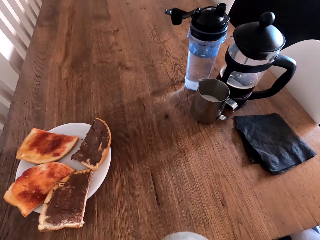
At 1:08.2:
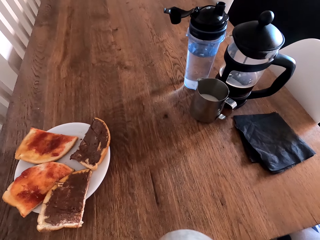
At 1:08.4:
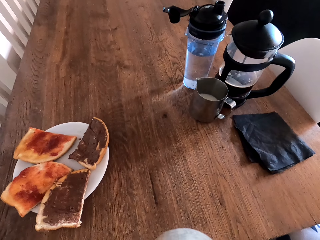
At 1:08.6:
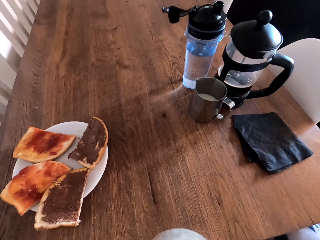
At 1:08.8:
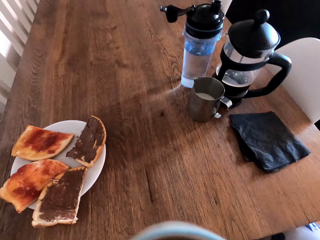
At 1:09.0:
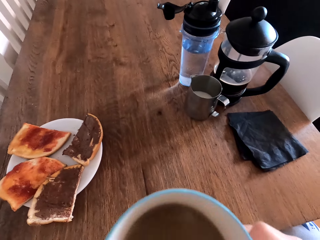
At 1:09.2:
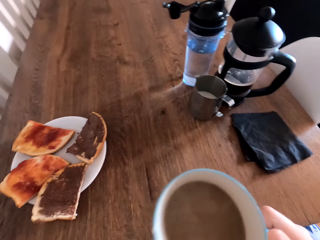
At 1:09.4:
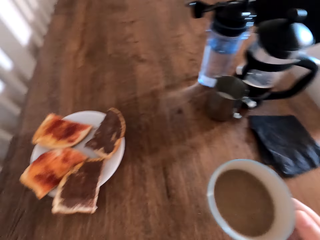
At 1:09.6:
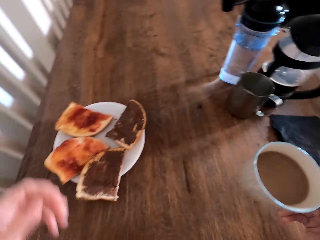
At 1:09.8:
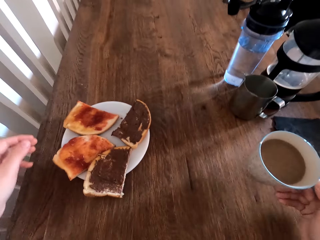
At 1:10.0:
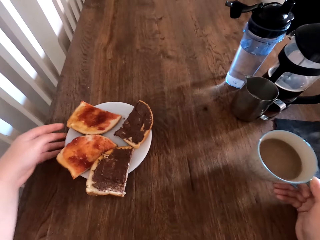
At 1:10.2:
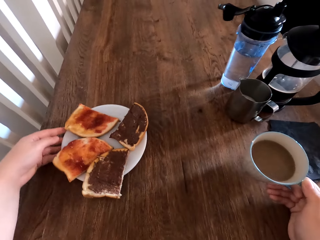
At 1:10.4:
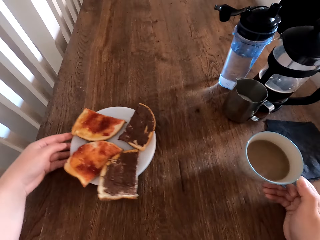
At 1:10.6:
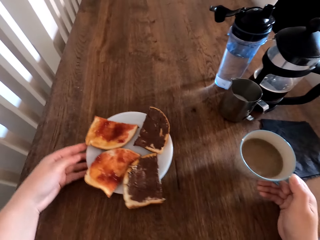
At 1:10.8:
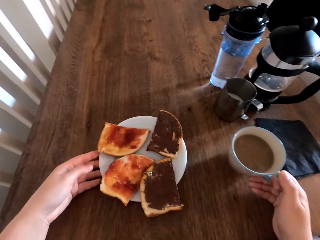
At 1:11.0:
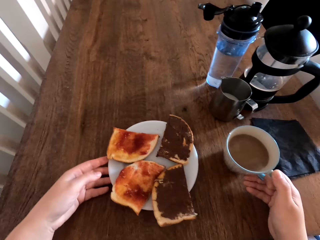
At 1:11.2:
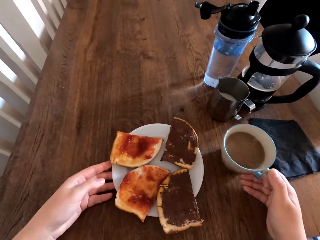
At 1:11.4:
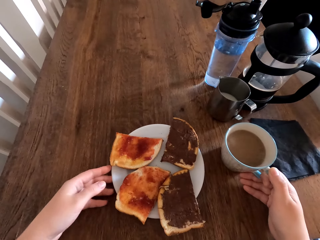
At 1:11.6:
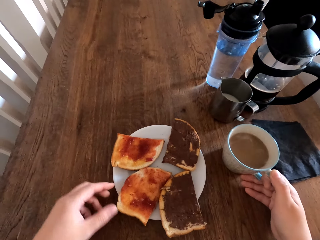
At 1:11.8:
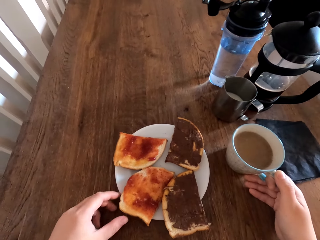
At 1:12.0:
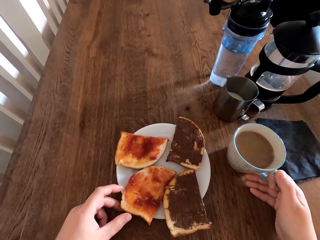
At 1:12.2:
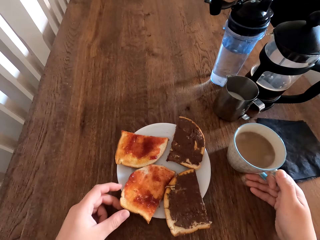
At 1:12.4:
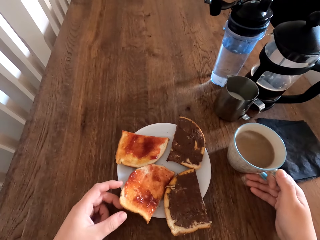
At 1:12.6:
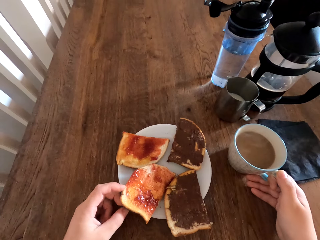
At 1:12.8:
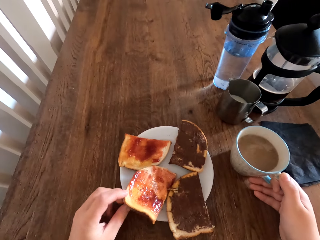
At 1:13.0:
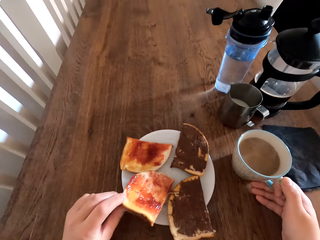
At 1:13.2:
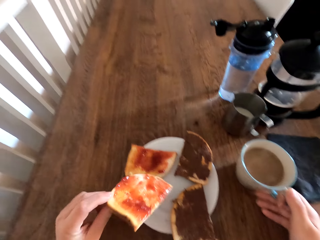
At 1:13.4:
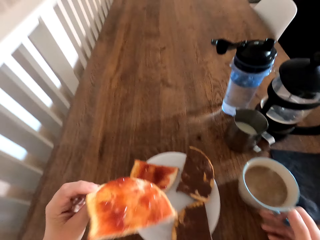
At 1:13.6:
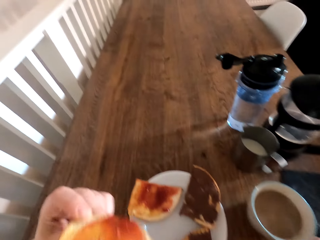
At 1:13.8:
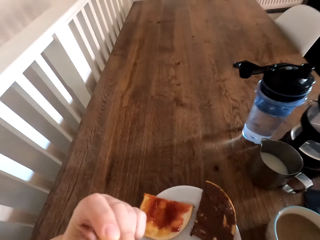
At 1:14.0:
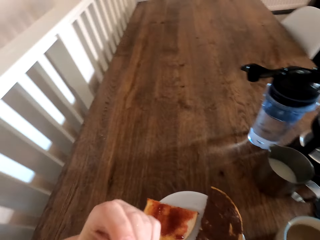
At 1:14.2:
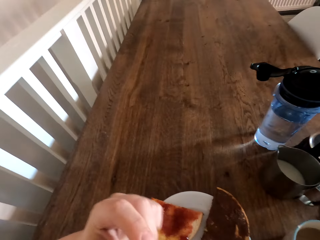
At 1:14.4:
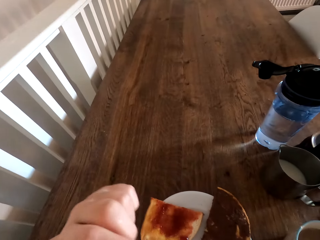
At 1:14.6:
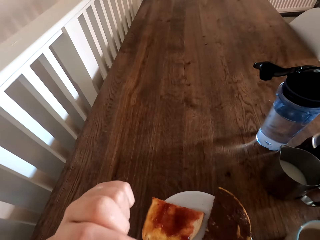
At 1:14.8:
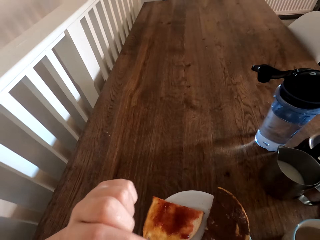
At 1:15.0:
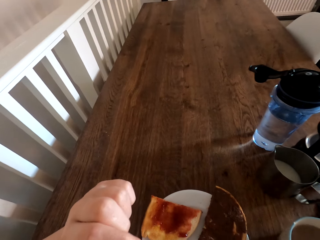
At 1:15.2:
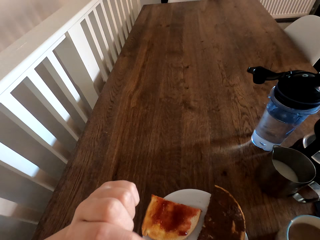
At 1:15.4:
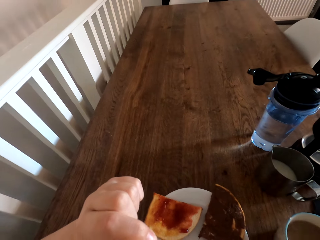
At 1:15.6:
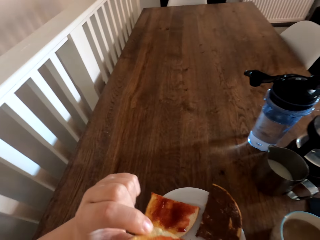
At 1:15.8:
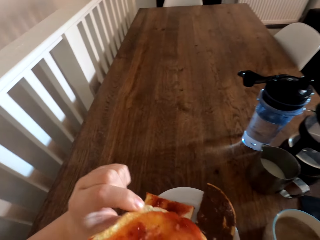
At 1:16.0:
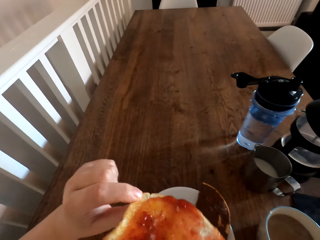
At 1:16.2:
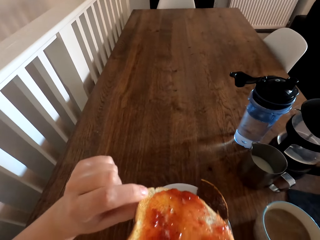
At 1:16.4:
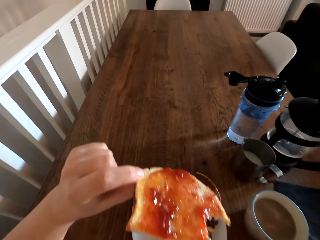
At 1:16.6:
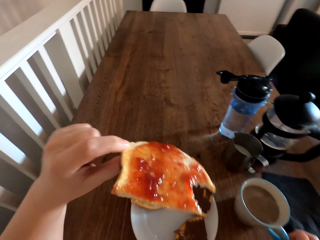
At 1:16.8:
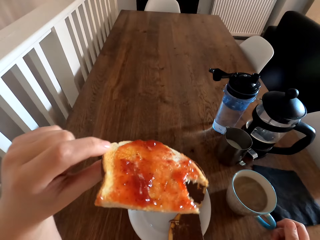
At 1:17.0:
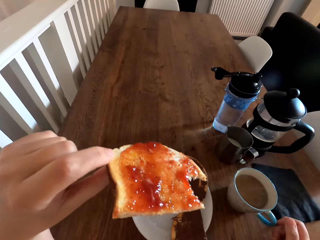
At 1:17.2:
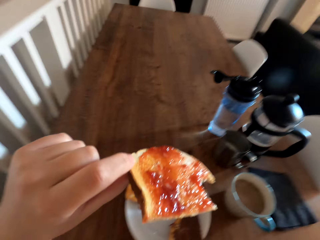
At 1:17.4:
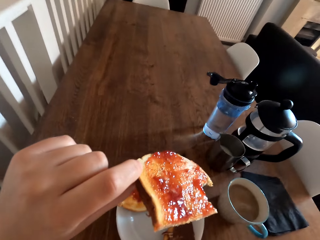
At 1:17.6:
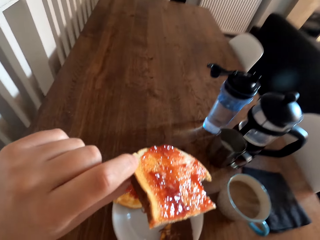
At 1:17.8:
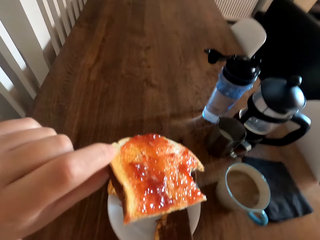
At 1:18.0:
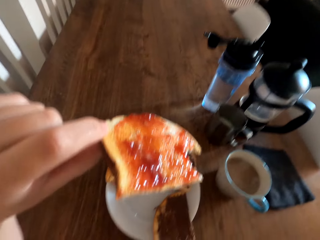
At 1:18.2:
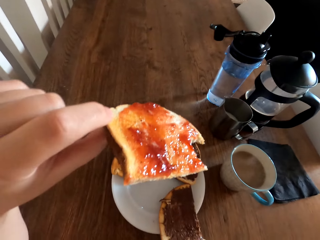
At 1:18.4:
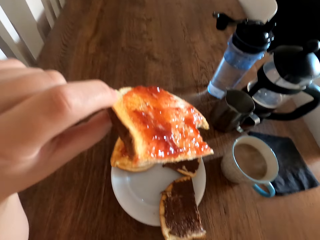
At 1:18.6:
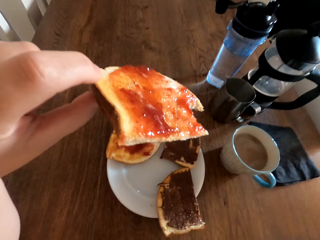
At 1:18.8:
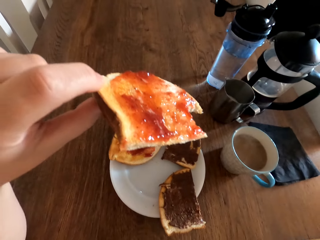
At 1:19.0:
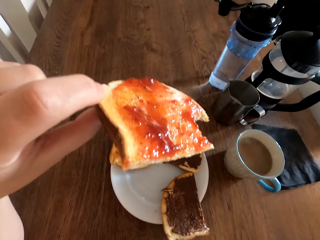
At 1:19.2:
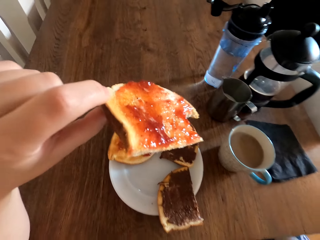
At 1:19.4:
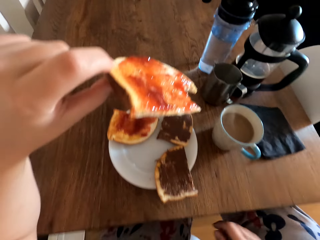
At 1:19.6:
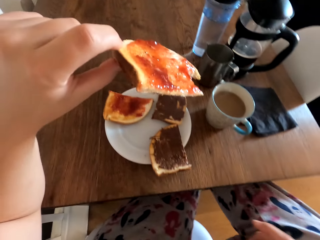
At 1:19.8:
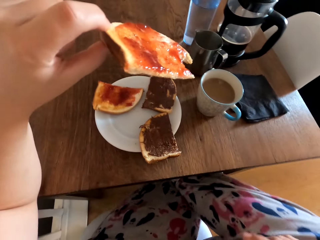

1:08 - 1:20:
The camera wearer puts the cup down. They push the cup. They take a bread. They bite the bread. They hold the bread.

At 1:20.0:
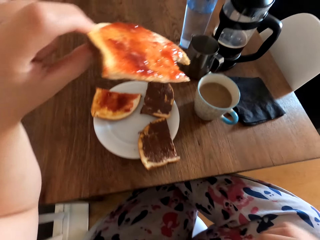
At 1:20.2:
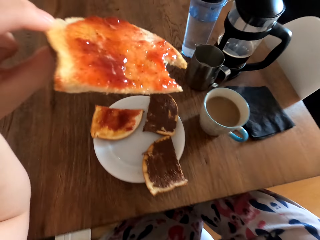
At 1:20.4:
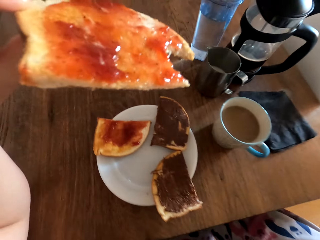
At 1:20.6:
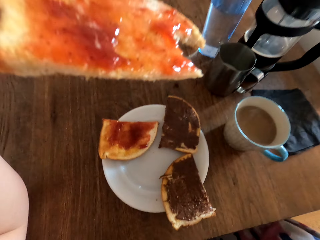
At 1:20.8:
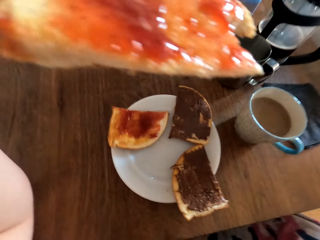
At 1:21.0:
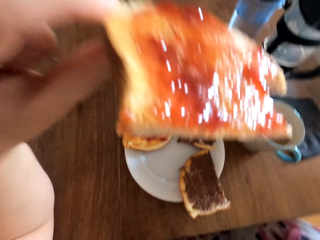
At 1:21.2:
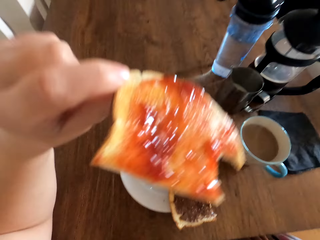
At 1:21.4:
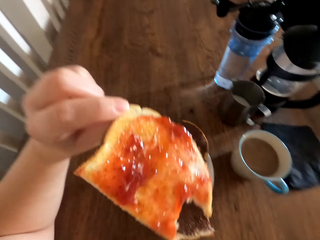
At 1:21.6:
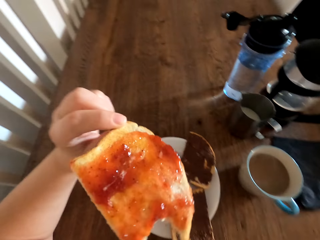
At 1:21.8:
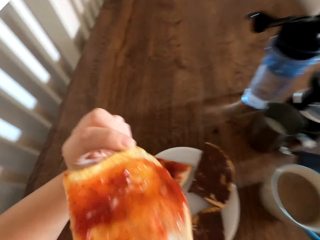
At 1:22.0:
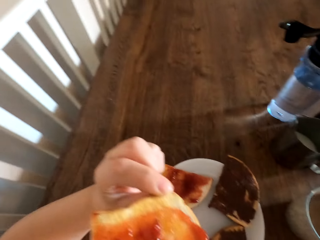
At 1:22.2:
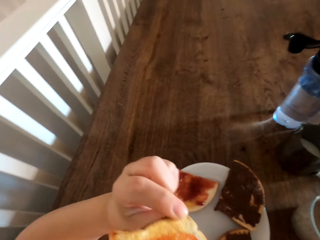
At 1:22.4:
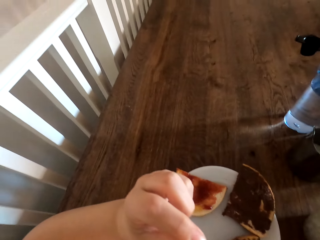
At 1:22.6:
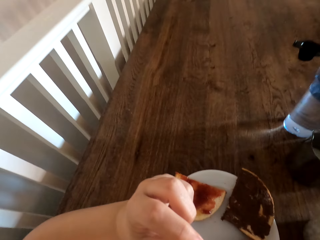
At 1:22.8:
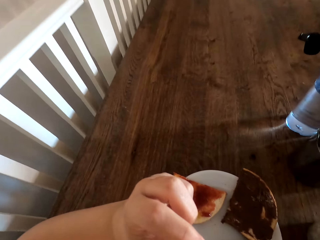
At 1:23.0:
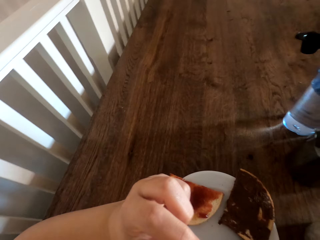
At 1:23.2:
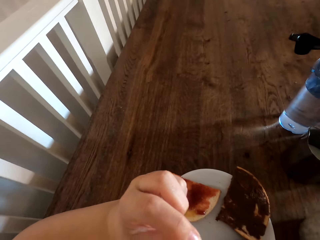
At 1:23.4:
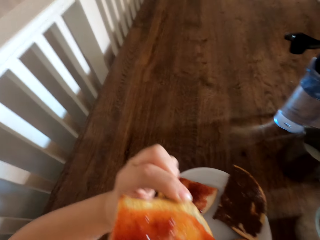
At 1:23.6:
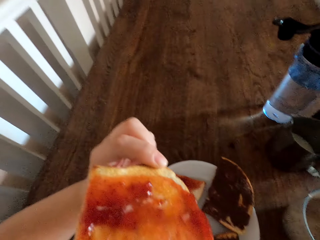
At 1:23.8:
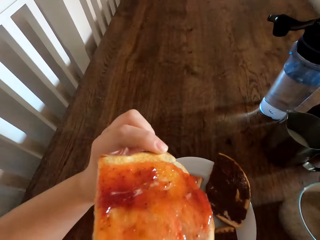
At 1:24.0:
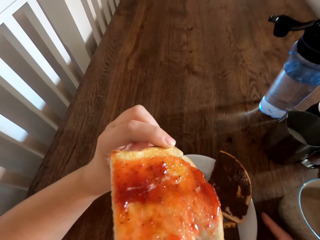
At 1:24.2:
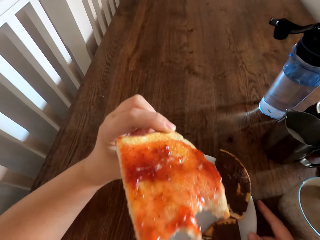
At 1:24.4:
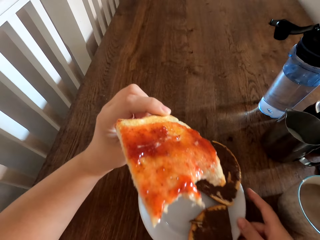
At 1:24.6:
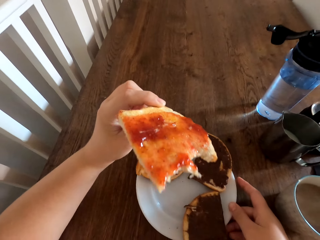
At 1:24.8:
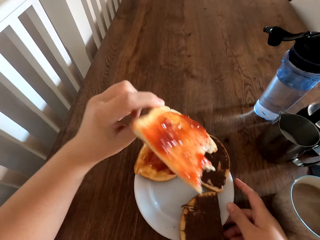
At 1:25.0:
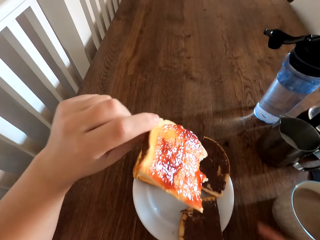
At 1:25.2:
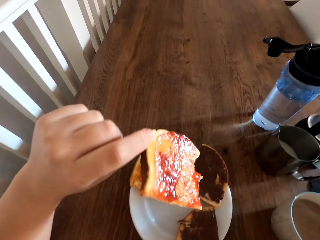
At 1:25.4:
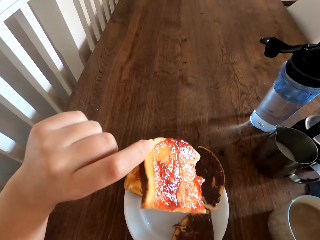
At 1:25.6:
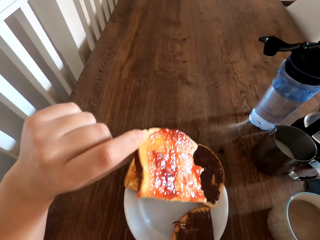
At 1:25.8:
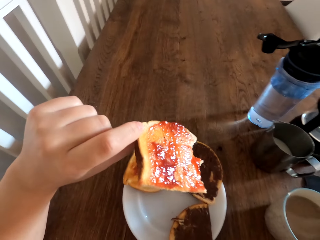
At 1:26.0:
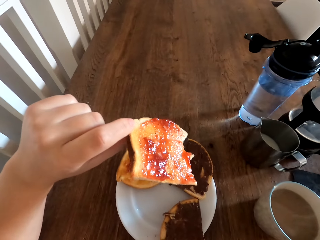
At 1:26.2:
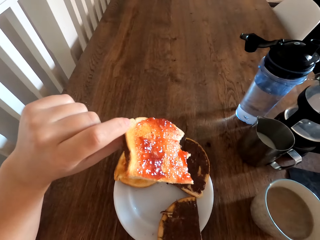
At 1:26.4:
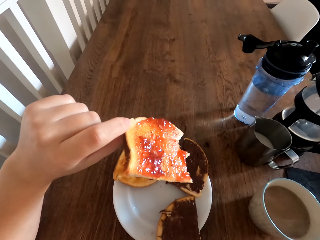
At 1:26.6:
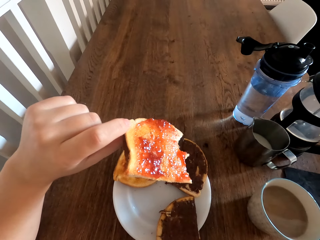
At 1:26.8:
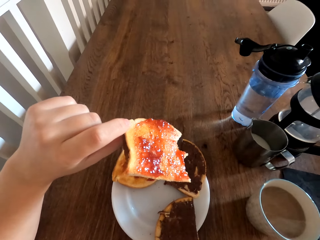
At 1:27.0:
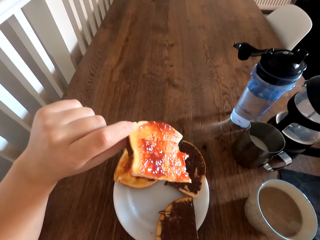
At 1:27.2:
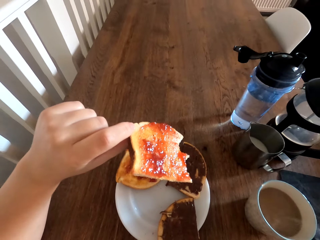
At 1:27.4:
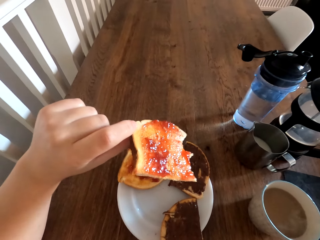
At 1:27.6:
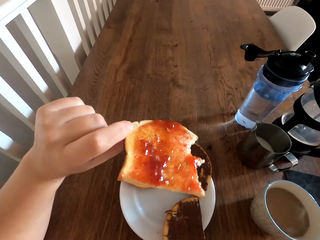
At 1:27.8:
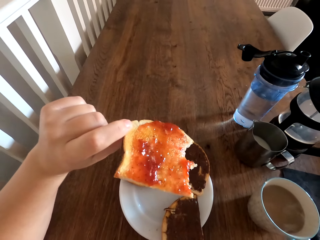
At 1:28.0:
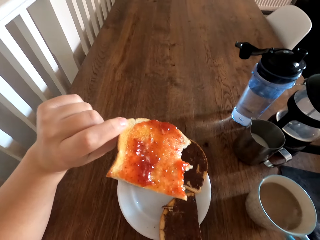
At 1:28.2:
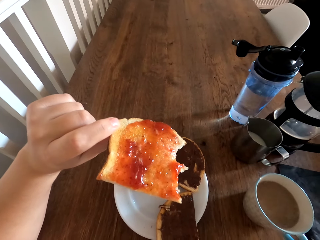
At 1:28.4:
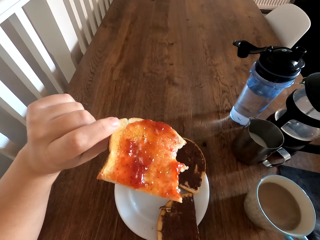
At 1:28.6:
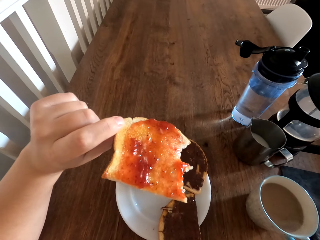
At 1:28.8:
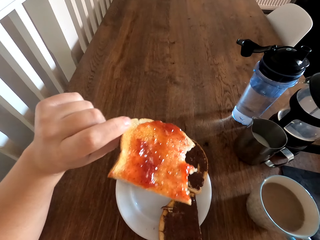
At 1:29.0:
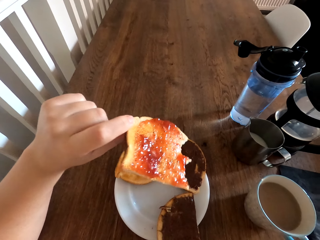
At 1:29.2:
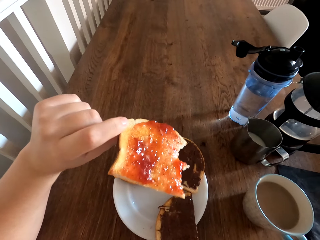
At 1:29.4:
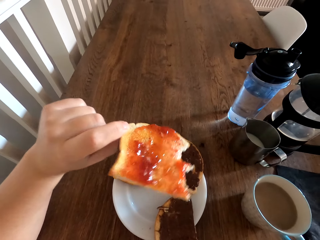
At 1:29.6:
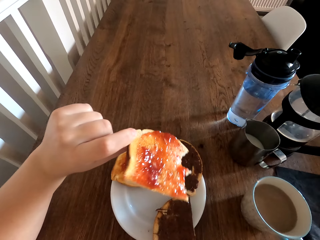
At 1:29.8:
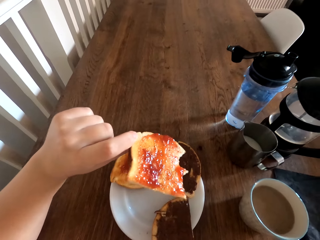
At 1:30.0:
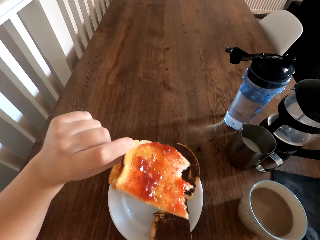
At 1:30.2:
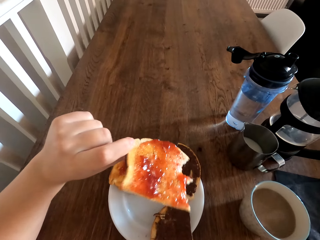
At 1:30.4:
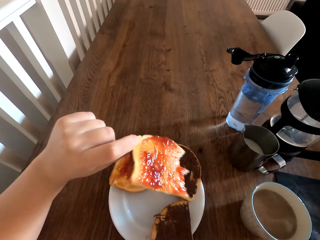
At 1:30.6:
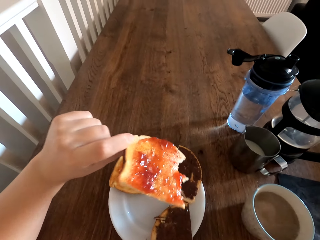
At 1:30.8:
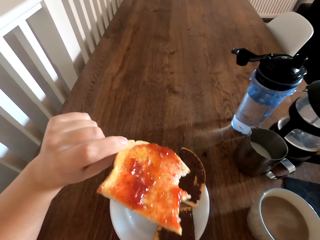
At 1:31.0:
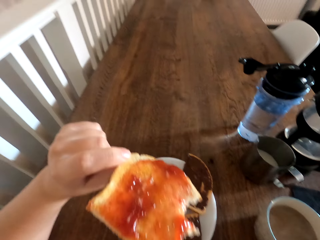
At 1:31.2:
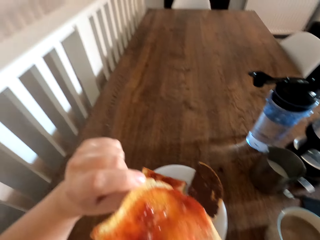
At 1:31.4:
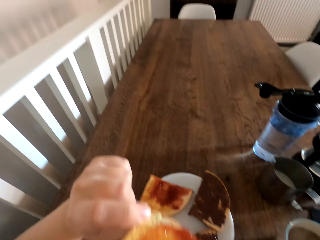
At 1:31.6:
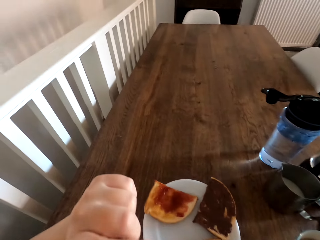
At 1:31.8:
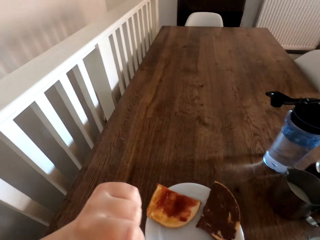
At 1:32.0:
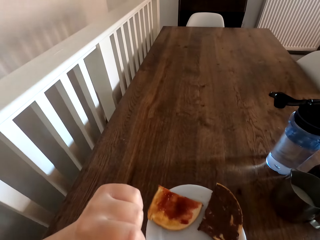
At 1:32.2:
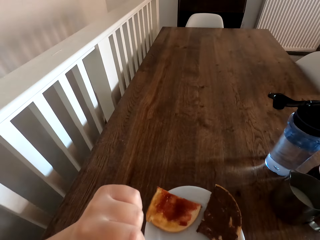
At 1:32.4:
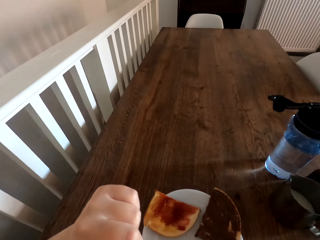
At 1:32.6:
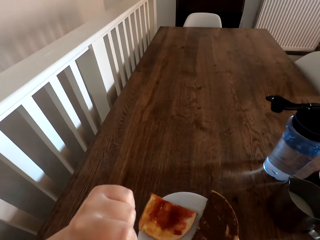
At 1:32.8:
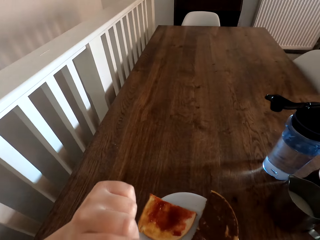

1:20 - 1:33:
The camera wearer bites the bread. They hold the bread. They bite the bread.
